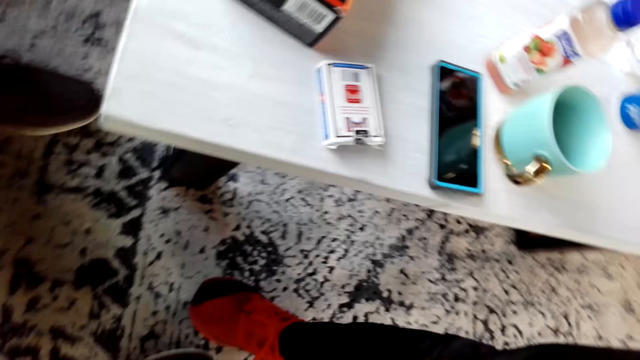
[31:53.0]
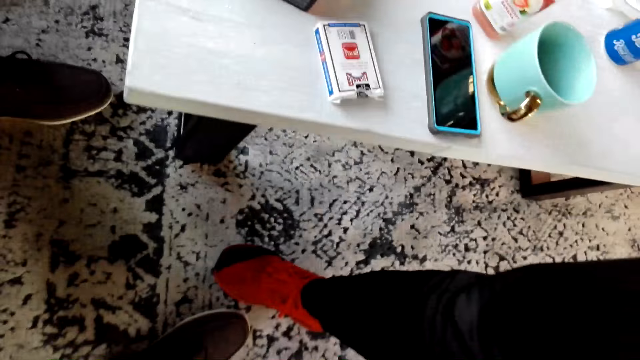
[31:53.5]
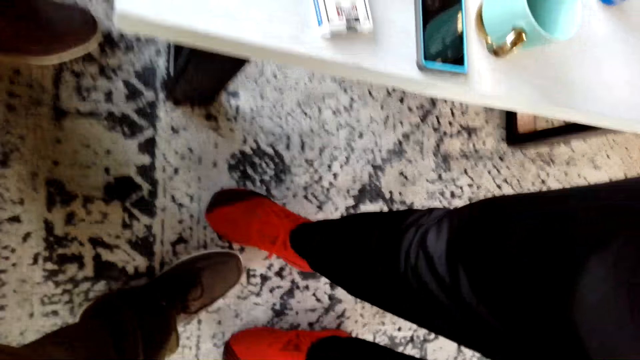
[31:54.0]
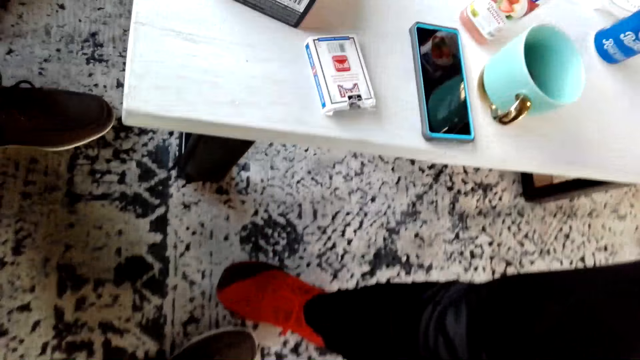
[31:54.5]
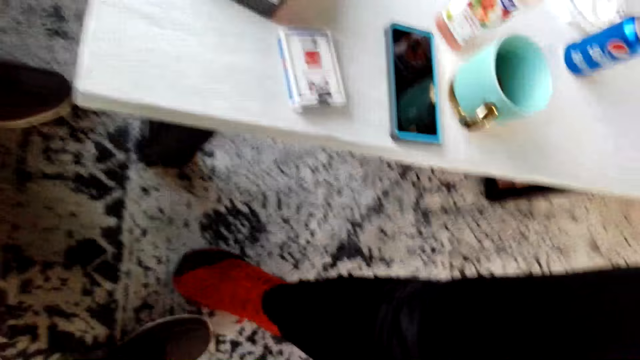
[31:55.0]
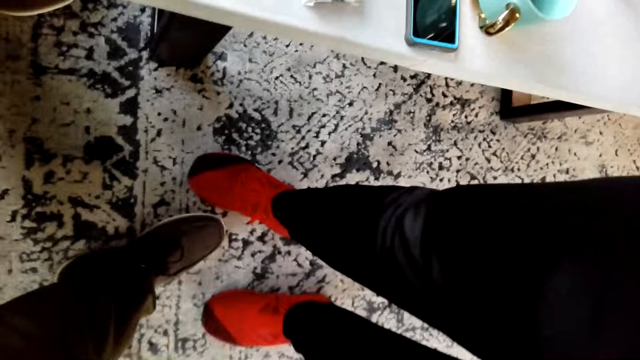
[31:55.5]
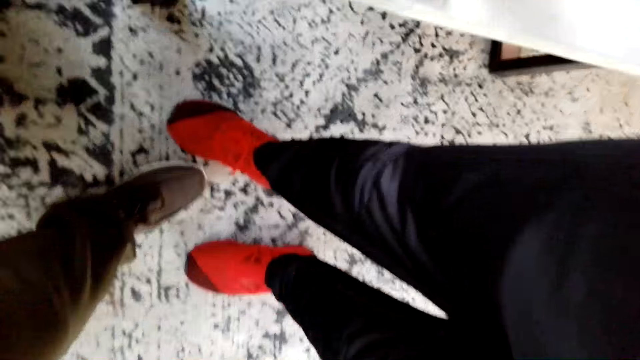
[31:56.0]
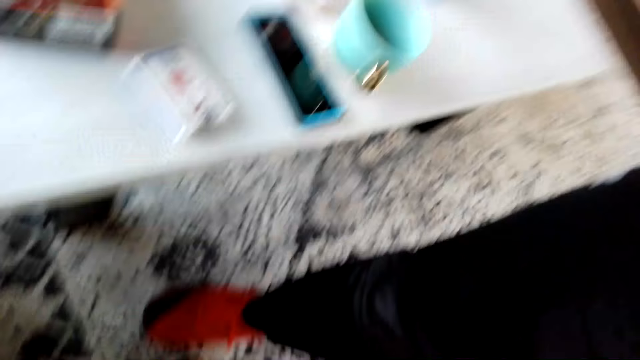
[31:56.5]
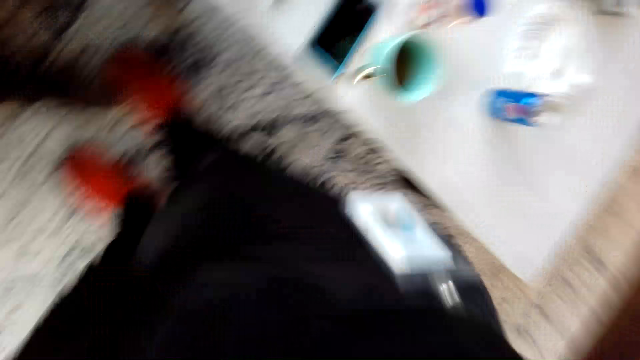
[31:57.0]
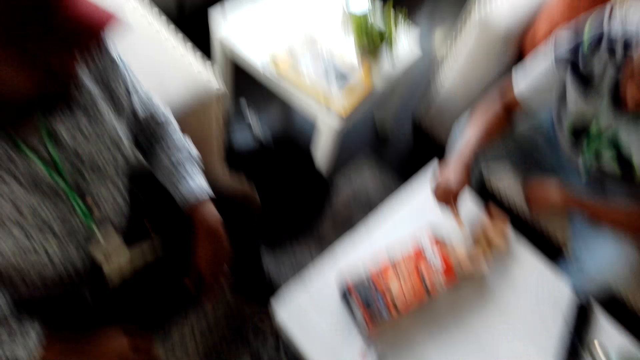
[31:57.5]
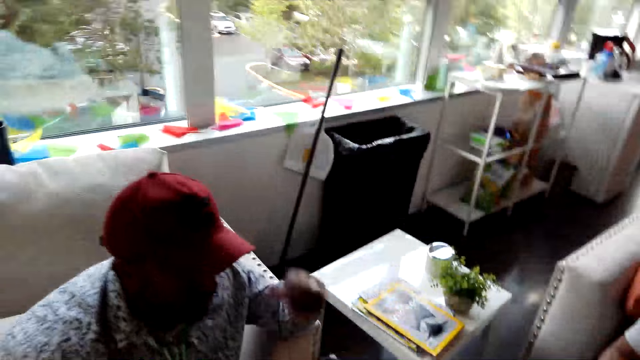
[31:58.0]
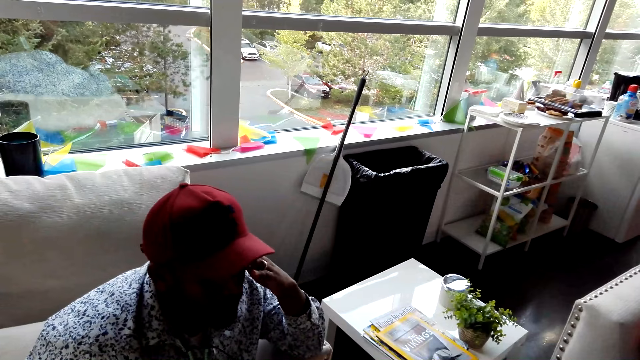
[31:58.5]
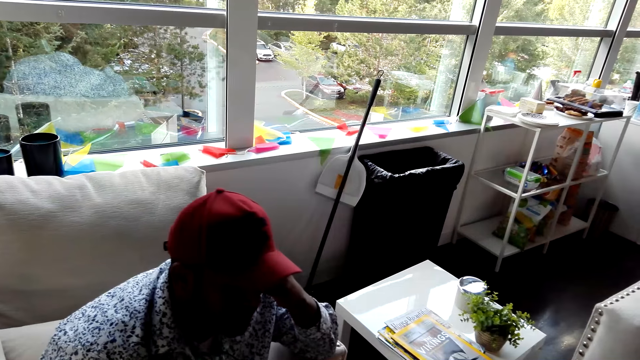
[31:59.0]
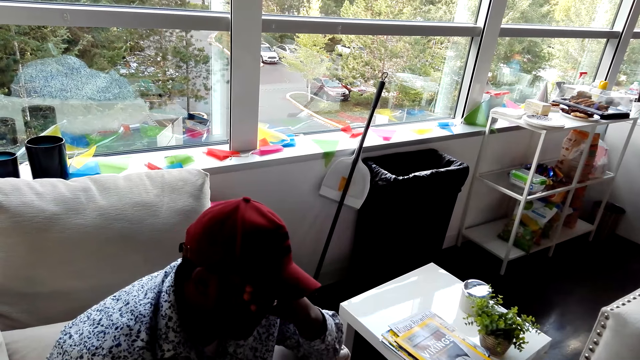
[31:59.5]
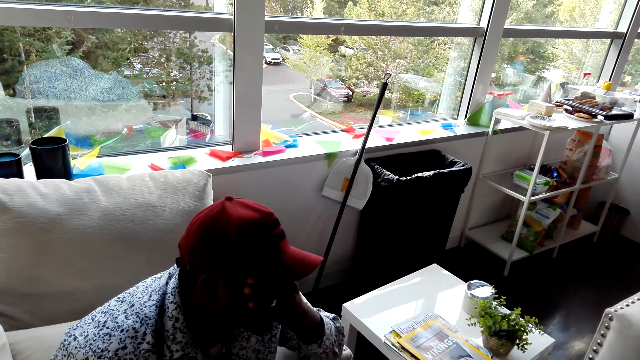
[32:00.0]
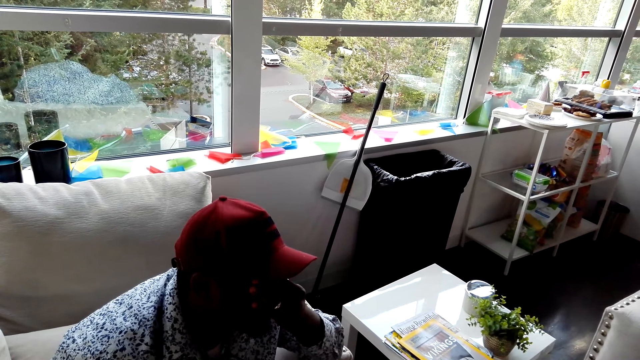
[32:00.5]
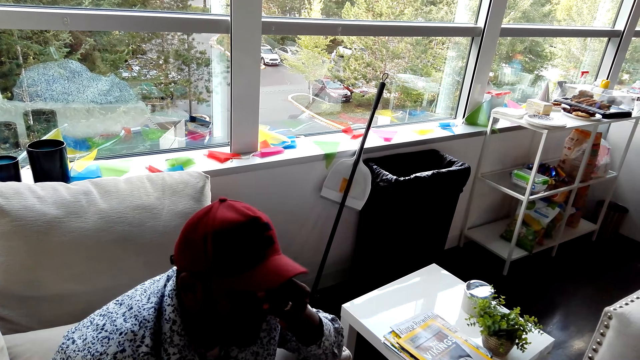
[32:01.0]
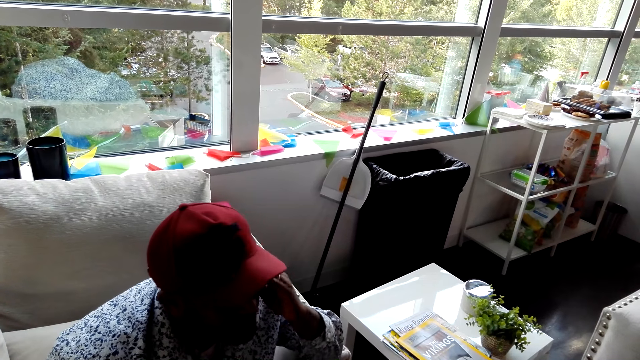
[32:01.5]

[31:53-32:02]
The camera wearer looks around. They stand beside the table. A man touches the face.
